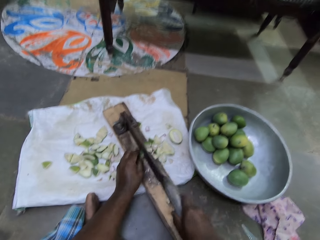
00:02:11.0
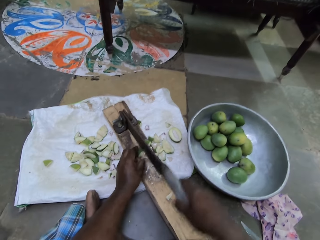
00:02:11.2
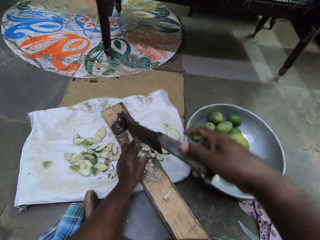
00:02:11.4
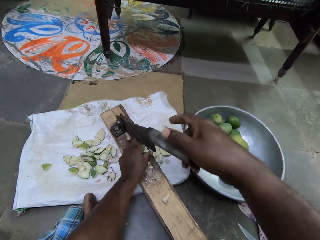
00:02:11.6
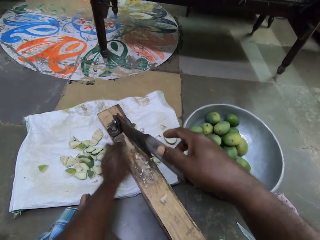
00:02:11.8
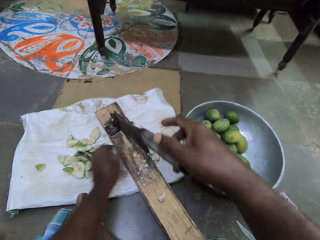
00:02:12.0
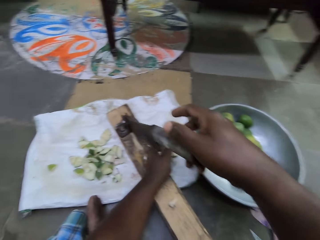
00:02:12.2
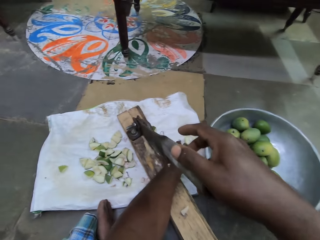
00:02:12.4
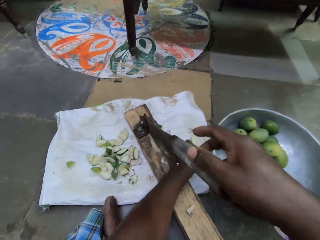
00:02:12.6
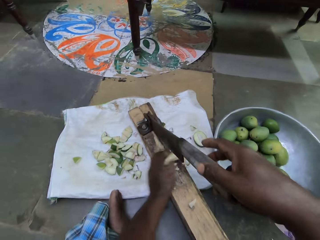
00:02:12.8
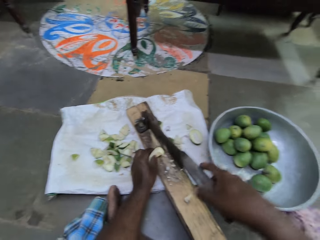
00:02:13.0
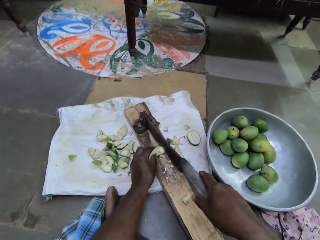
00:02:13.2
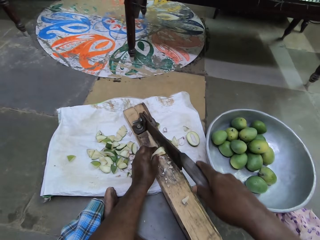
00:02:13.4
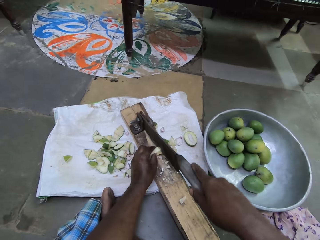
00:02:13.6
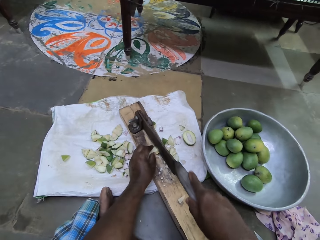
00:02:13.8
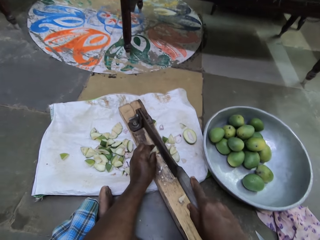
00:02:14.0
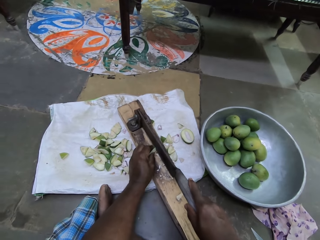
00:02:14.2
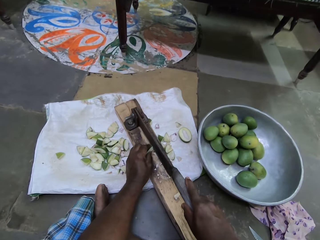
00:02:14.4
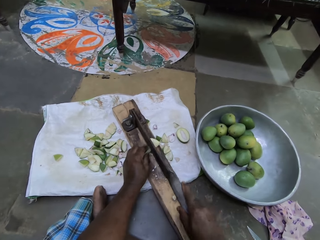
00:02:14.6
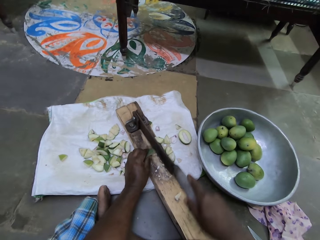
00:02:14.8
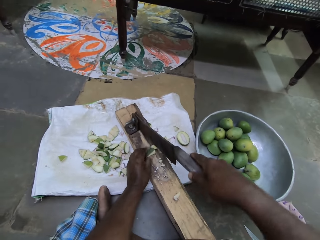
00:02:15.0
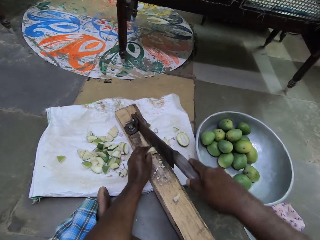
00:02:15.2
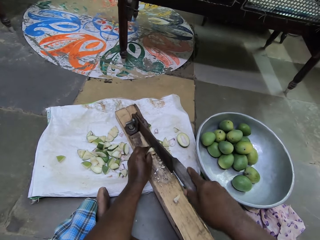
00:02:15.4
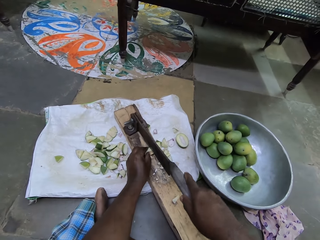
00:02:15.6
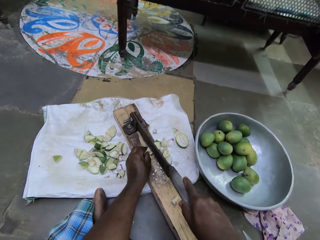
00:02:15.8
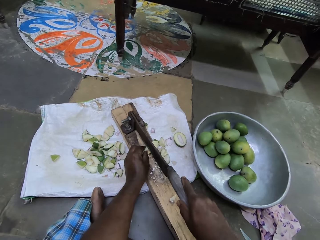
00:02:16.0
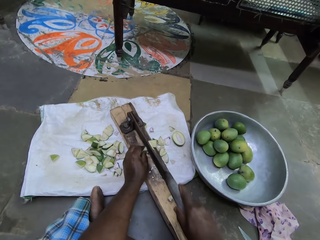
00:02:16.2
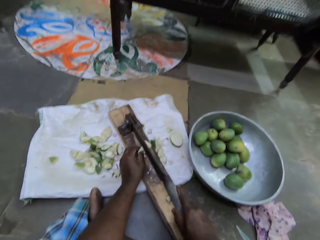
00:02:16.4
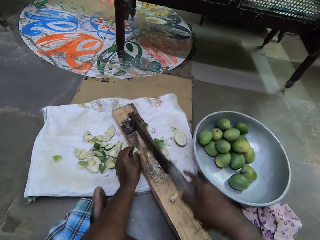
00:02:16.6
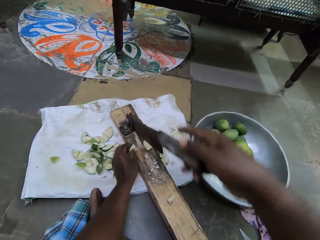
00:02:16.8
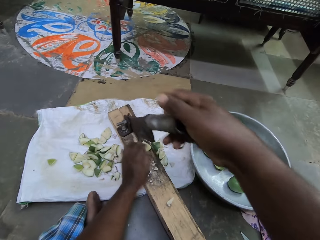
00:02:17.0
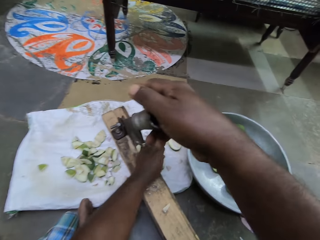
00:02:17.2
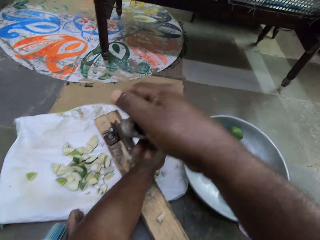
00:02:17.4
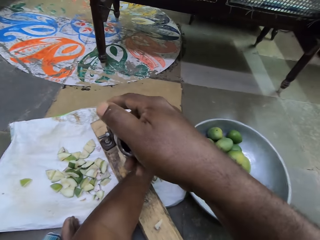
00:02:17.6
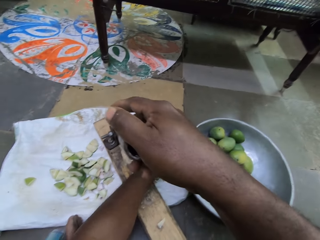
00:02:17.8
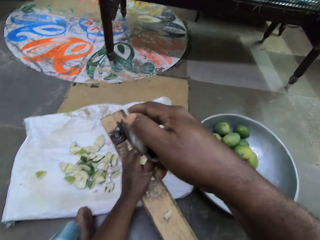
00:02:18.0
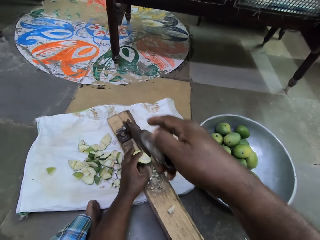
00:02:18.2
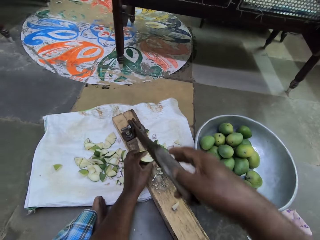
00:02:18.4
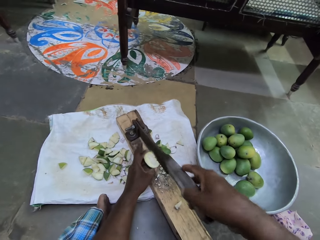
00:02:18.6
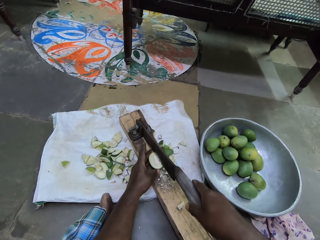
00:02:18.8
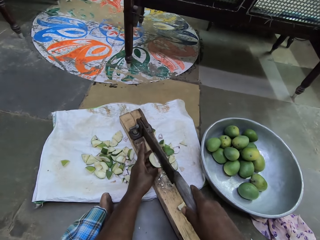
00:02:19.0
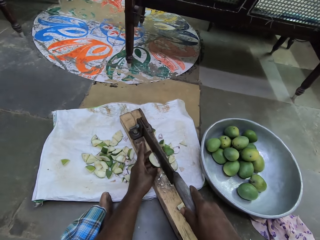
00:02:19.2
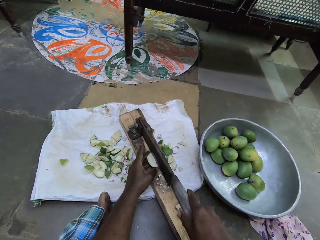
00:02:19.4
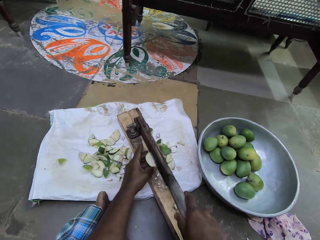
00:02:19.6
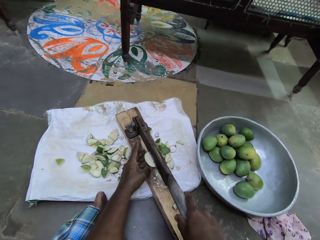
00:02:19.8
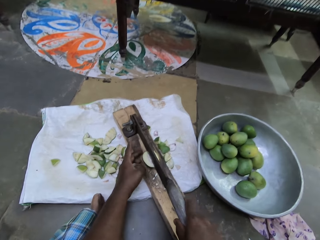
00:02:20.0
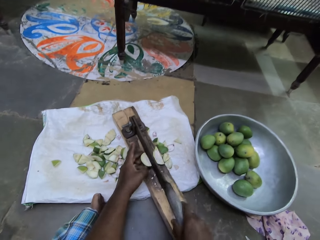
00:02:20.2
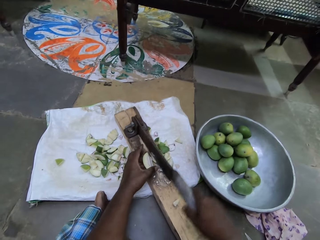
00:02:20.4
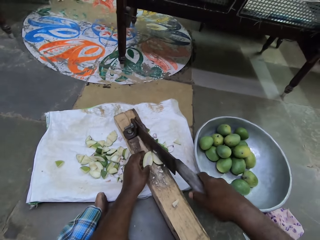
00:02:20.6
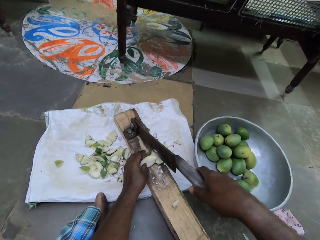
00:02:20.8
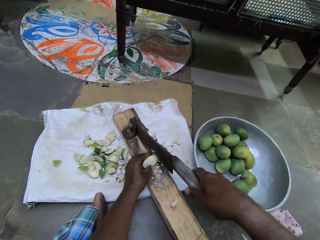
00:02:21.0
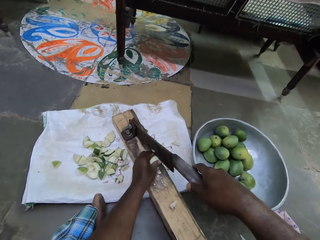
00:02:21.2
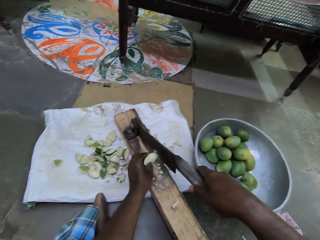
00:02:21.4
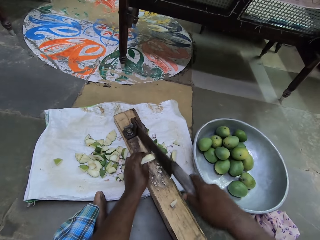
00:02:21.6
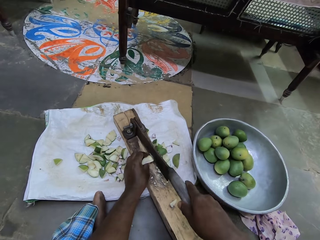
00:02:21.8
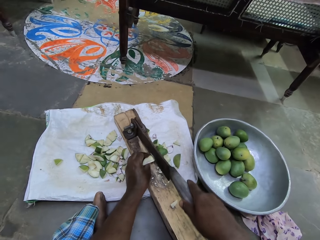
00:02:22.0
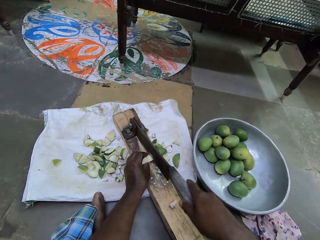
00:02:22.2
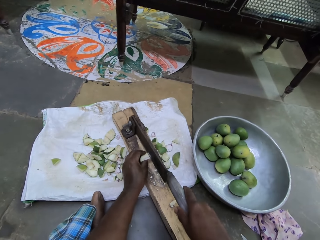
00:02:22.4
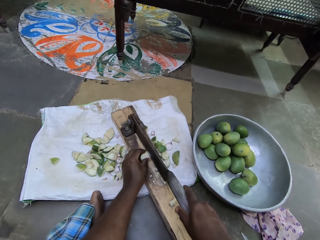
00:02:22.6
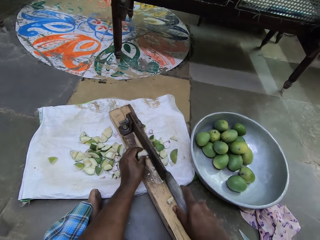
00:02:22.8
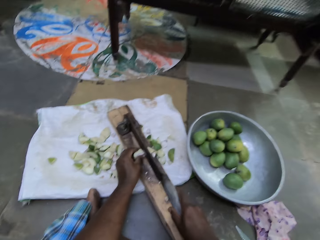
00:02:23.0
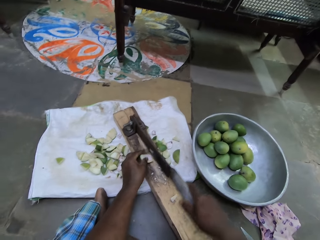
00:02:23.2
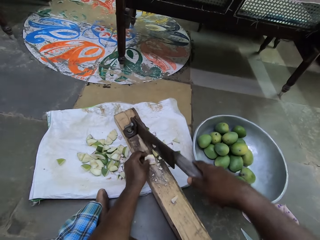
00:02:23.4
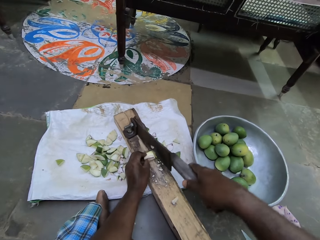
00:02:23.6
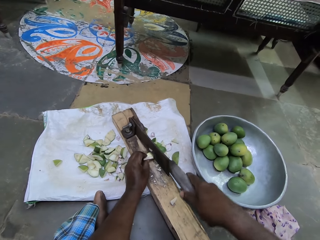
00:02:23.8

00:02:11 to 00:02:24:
The camera wearer picks a cut mango with his left hand from the sack underneath the laminate floor cutter. He places the cut mango in his left hand on the base of the laminate floor cutter. He cuts the piece of mango with the laminate floor cutter in his right hand. He picks a cut mango with his left hand from the sack underneath the laminate floor cutter. He places the cut mango in his left hand on the base of the laminate floor cutter. He cuts the piece of mango with the laminate floor cutter in his right hand.

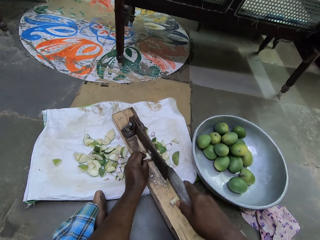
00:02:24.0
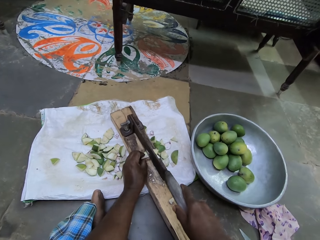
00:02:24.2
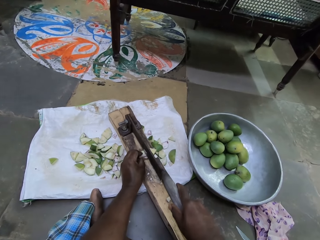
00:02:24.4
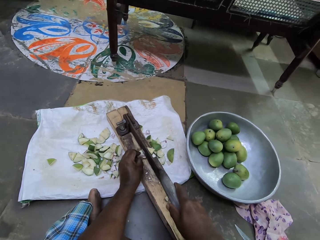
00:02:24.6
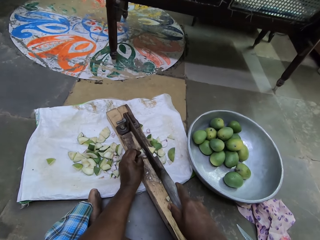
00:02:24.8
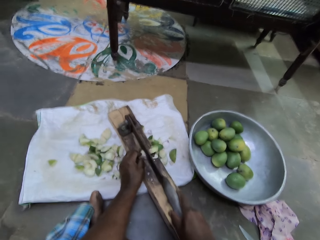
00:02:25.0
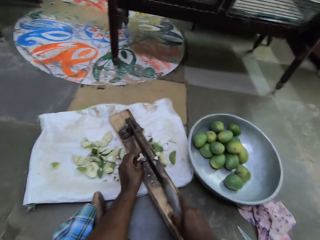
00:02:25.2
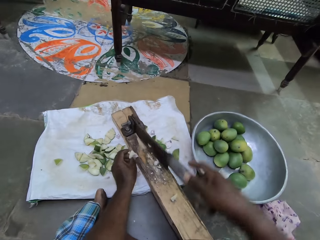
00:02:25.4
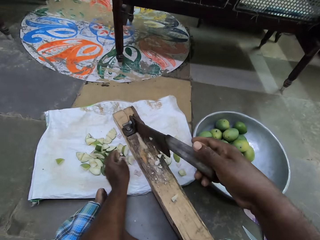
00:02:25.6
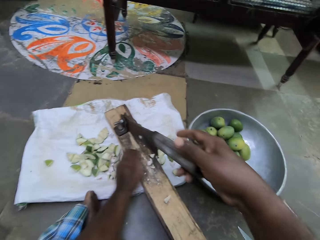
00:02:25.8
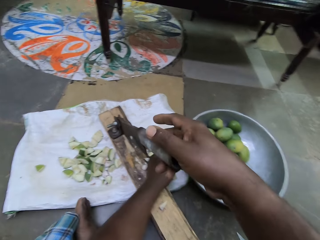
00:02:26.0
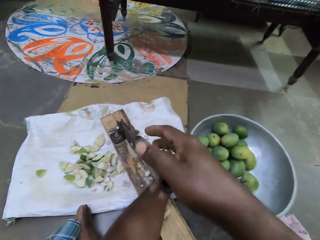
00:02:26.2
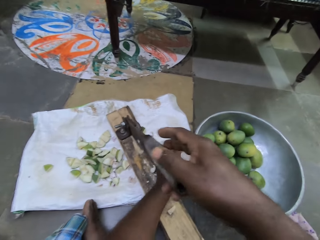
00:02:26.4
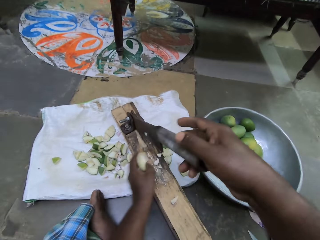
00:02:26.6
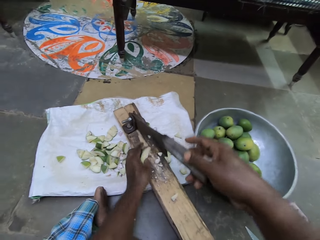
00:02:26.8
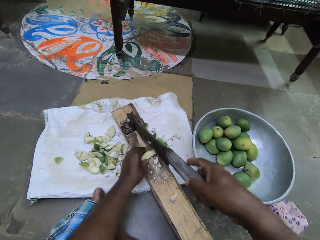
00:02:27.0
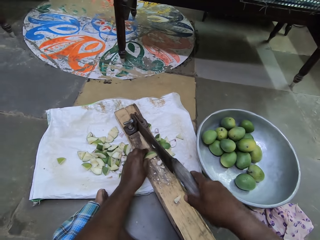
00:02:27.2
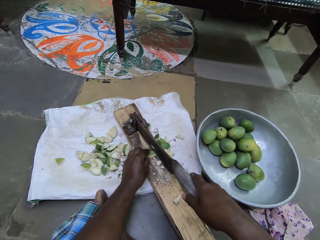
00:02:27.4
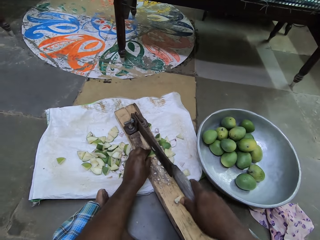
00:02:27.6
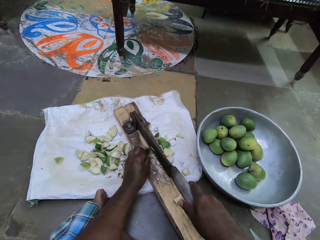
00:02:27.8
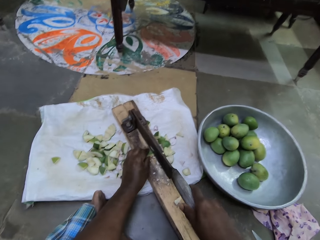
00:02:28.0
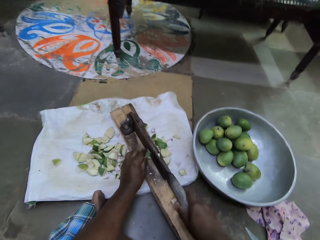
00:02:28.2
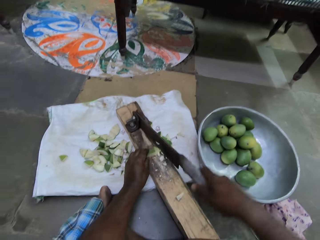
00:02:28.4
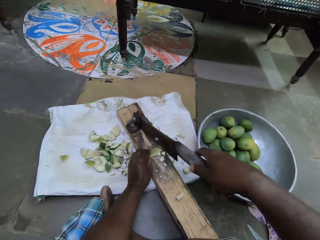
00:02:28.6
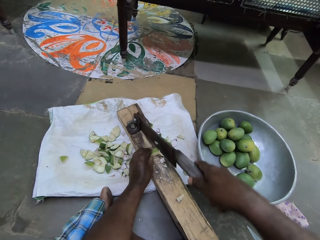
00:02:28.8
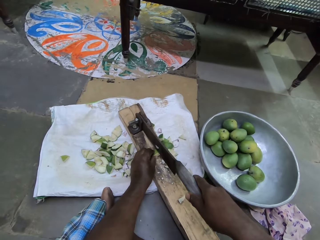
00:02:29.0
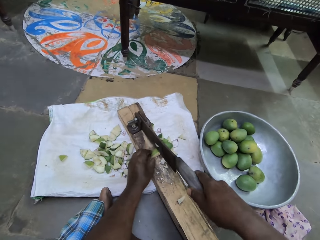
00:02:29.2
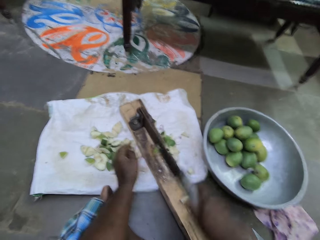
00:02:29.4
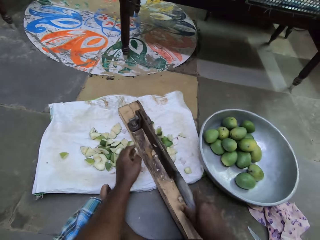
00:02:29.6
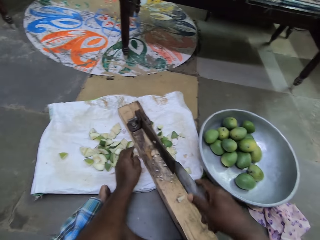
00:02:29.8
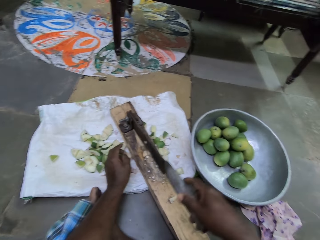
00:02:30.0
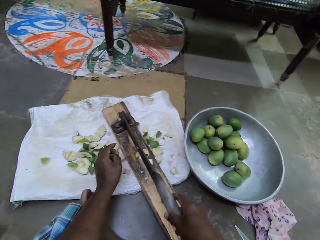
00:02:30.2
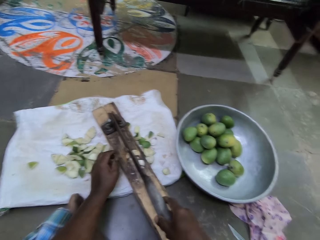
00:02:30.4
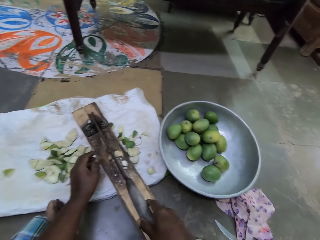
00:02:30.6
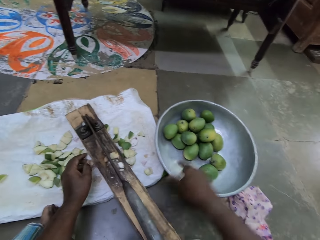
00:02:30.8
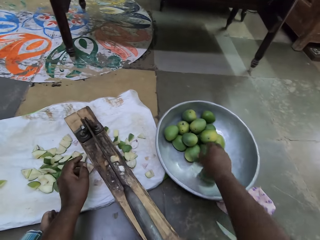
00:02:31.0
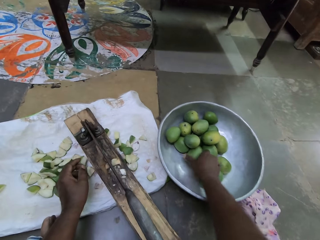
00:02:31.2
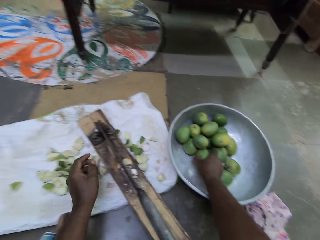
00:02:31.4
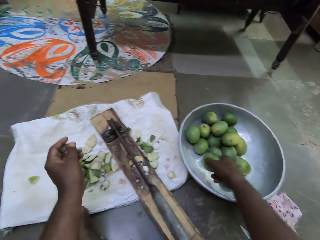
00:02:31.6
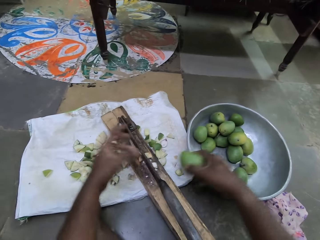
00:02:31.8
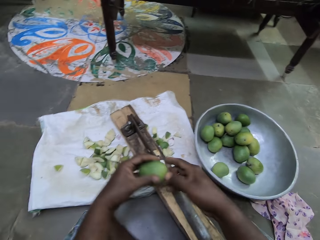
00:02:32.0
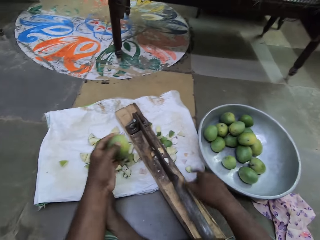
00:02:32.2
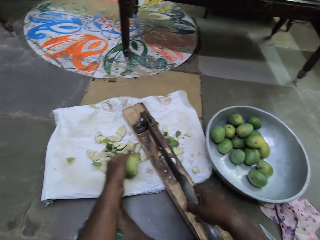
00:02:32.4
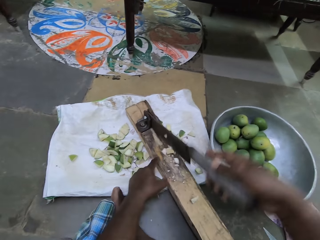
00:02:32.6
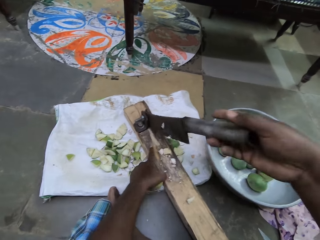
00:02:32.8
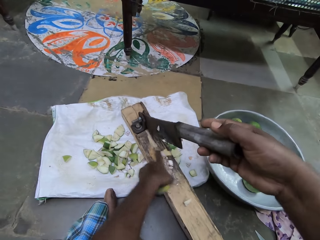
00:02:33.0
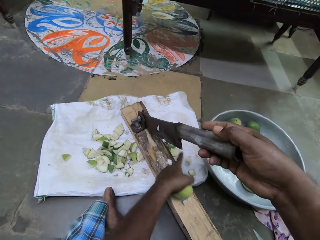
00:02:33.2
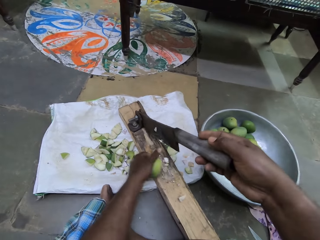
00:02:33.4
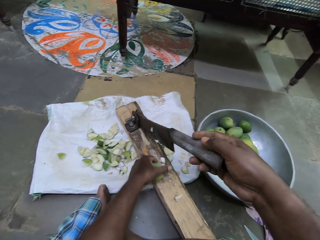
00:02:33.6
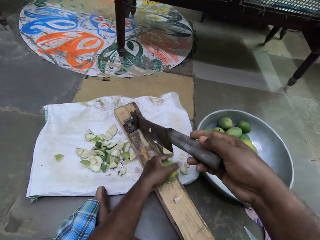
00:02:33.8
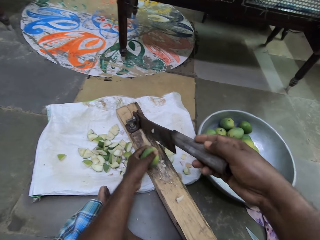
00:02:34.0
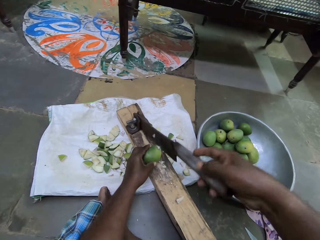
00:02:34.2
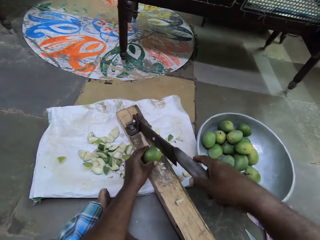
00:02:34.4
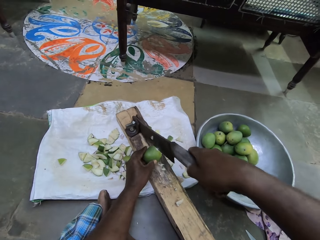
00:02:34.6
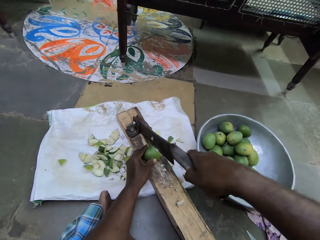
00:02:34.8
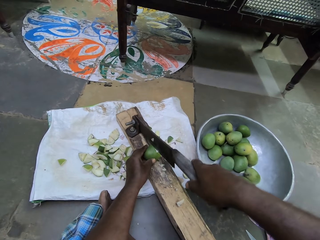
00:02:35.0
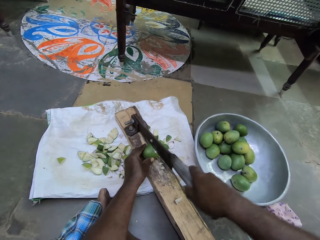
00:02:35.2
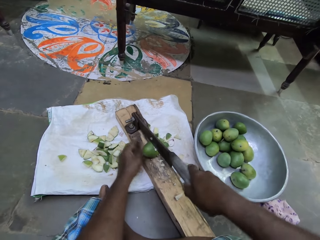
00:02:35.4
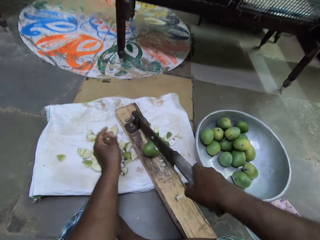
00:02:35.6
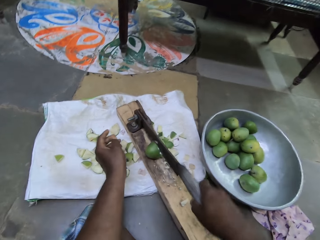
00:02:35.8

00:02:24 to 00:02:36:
The camera wearer picks a cut mango with his left hand from the sack underneath the laminate floor cutter. He places the cut mango in his left hand on the base of the laminate floor cutter. He cuts the piece of mango with the laminate floor cutter in his right hand. He picks a mango from a bowl on the ground with his right hand. He passes the mango in his right hand to his left hand. He places his right hand on the laminate floor cutter. He places the mango in his left hand on the base of the laminate floor cutter. He cuts the mango with the laminate floor cutter in his right hand.
